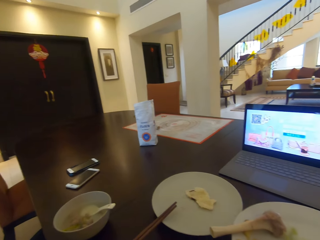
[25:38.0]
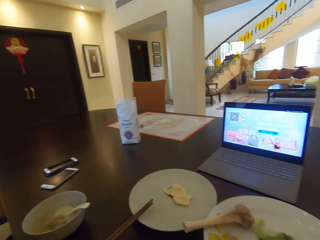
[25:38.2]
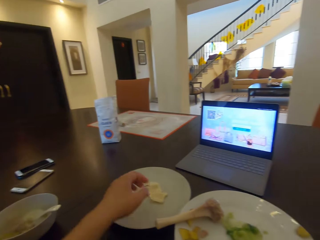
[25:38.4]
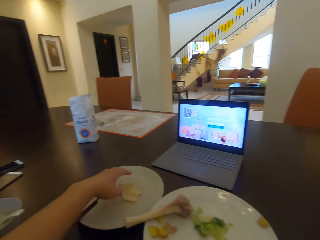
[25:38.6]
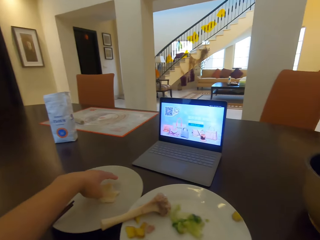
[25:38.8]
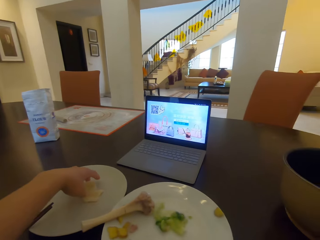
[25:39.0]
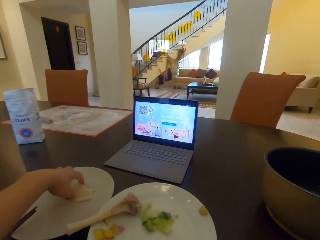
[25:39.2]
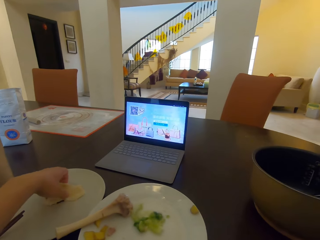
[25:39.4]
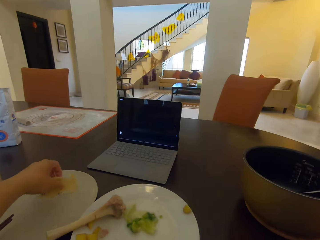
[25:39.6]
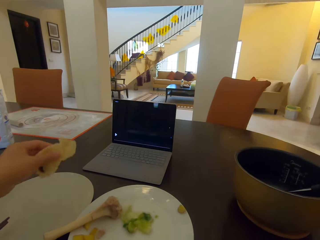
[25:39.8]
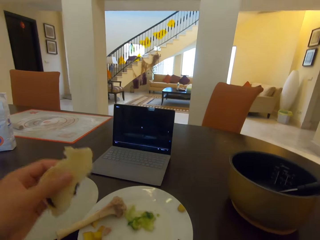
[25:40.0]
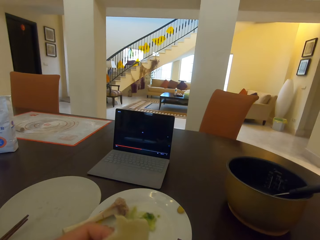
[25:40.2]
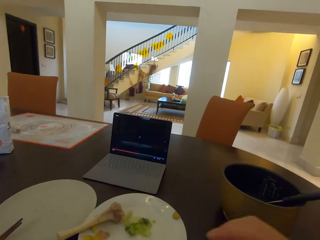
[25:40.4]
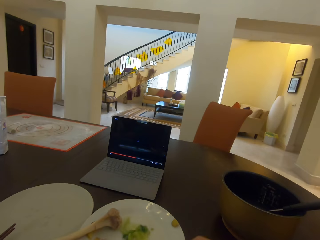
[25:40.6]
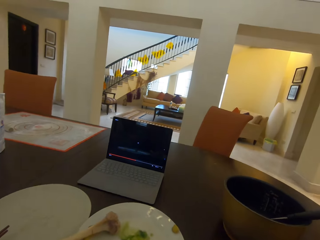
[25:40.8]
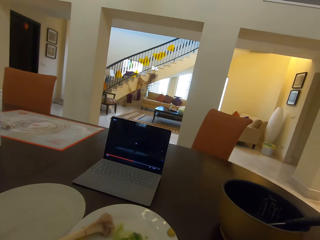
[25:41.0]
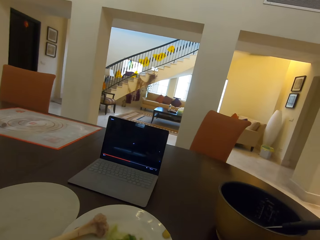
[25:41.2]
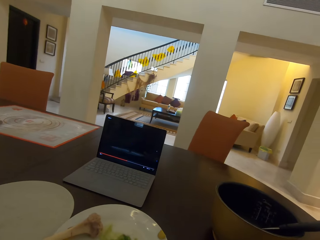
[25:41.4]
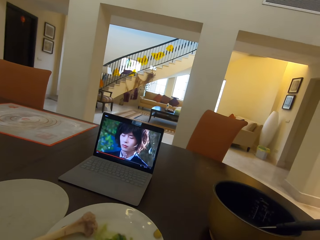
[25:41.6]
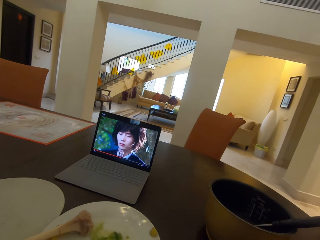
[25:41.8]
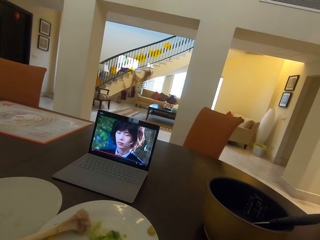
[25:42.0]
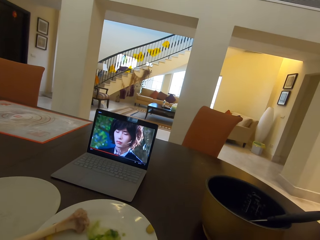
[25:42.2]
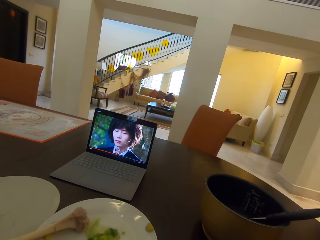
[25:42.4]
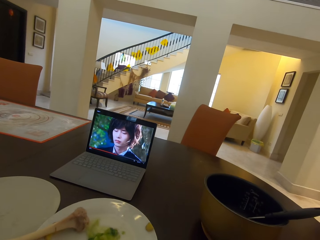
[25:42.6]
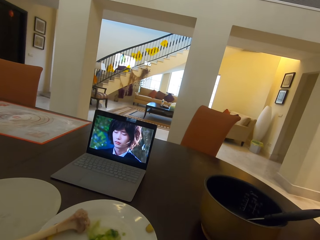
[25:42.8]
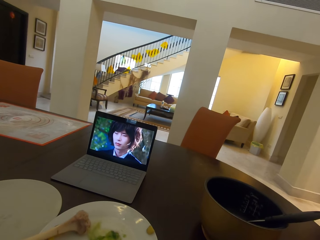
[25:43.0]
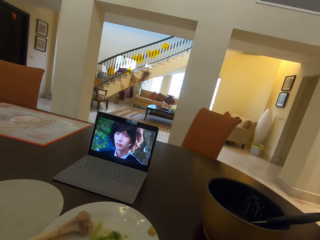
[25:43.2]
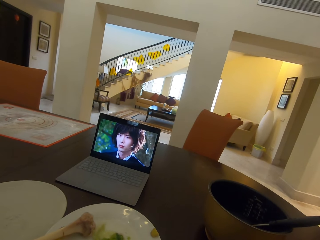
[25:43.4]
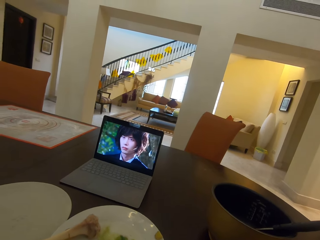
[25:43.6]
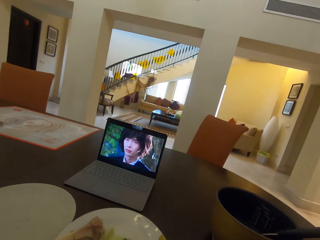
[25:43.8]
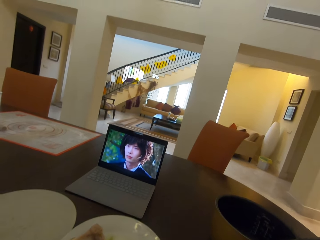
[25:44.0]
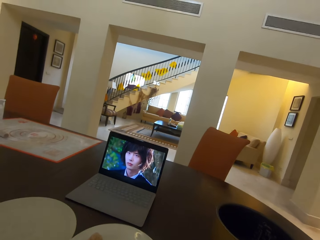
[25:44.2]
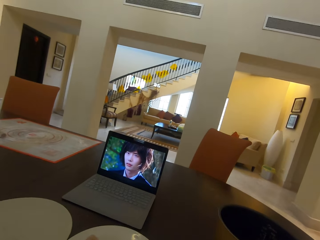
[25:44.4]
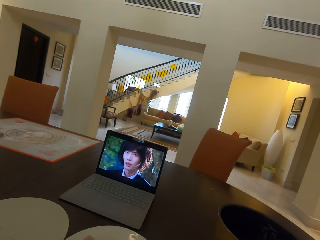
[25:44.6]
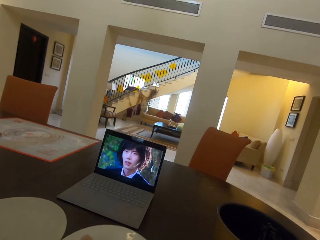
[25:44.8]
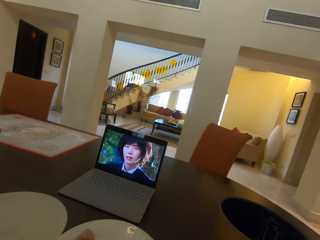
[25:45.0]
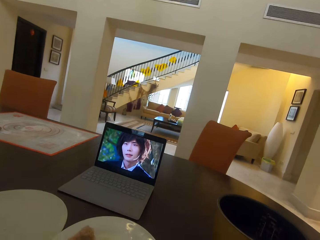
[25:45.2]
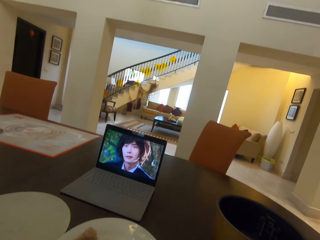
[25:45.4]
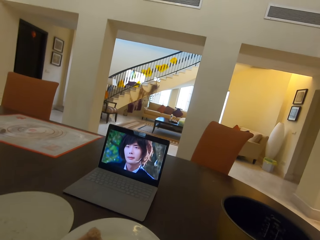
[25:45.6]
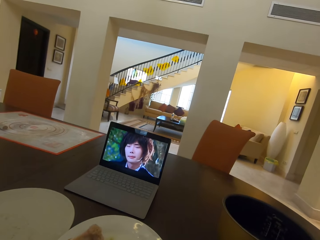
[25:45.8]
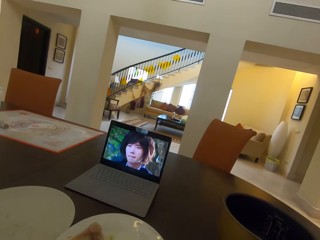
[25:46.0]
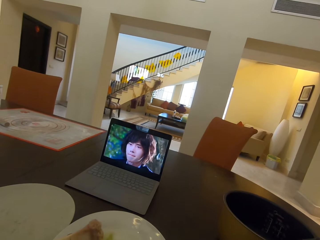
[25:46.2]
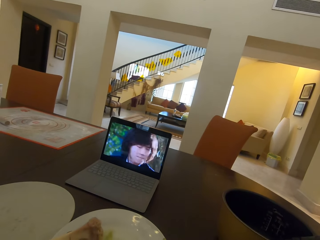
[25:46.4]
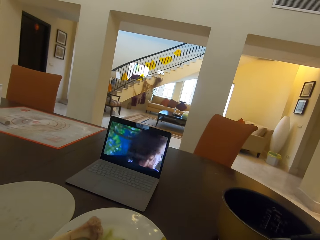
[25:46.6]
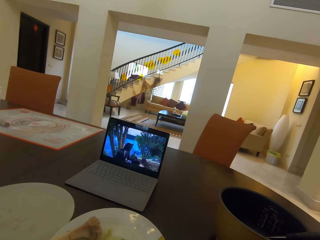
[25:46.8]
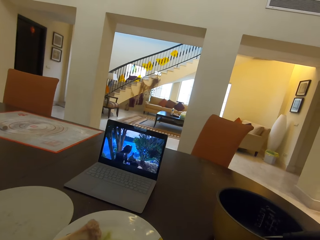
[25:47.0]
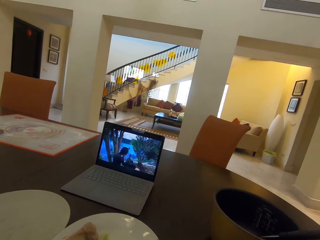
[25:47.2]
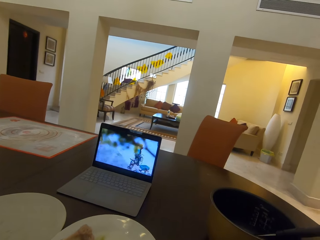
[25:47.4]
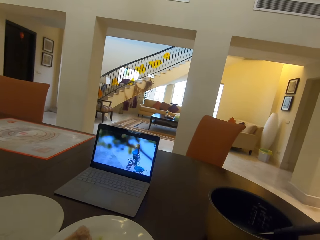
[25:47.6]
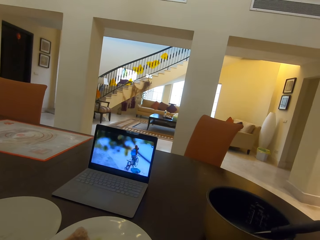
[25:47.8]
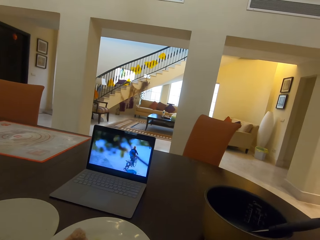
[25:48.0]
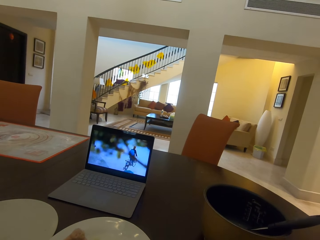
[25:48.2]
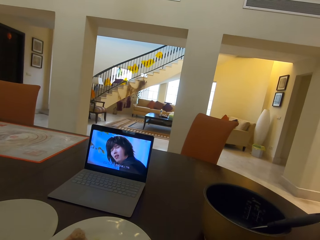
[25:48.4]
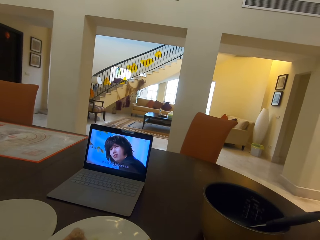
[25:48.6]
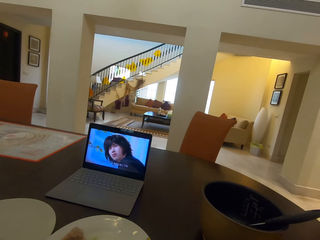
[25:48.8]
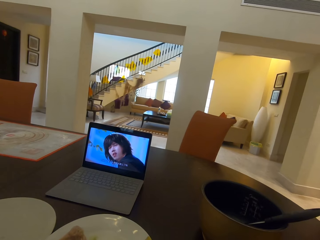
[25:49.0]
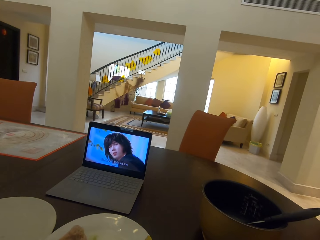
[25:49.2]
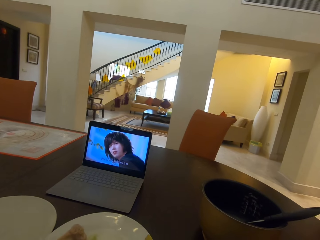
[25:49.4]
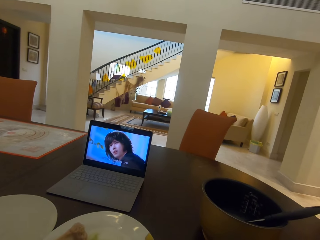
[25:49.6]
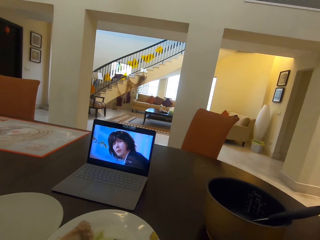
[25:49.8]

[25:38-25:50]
The camera wearer looks around. They pick a chapati from the plate. They eat the chapati. They watch a movie on a laptop.

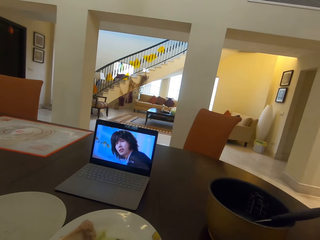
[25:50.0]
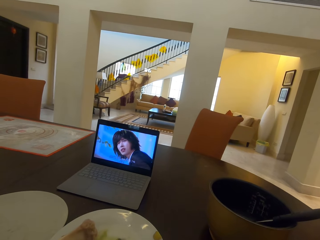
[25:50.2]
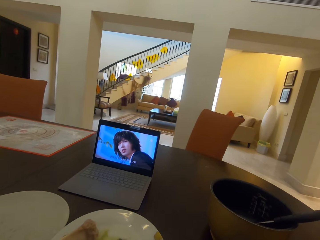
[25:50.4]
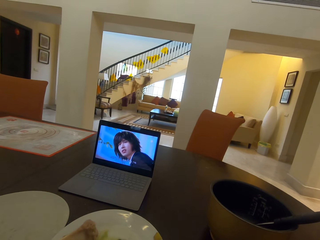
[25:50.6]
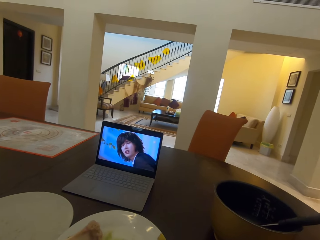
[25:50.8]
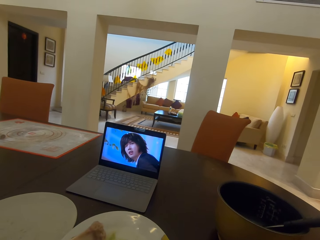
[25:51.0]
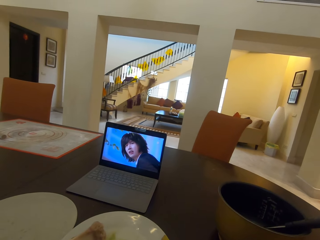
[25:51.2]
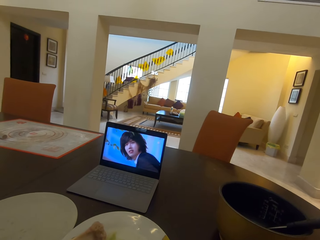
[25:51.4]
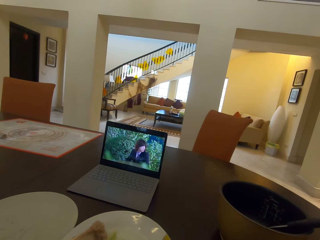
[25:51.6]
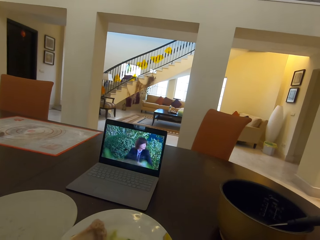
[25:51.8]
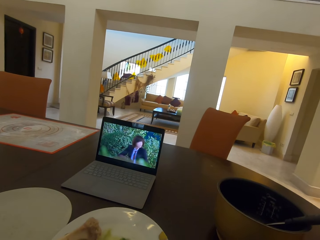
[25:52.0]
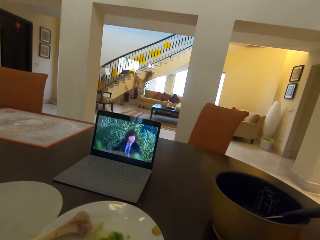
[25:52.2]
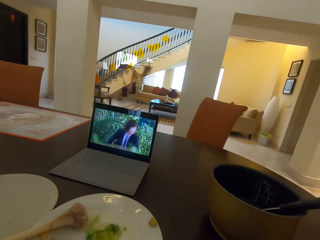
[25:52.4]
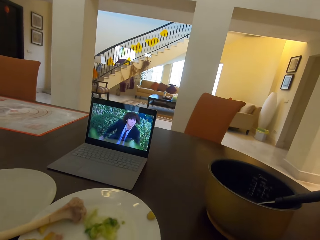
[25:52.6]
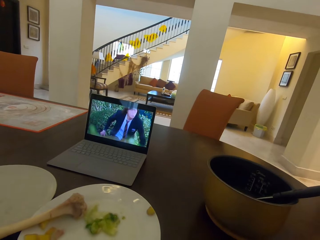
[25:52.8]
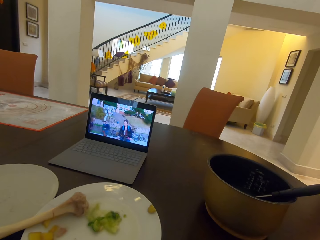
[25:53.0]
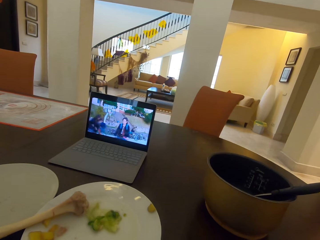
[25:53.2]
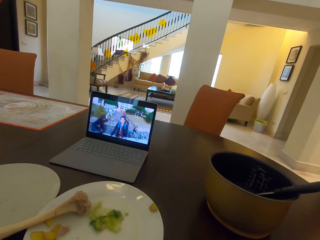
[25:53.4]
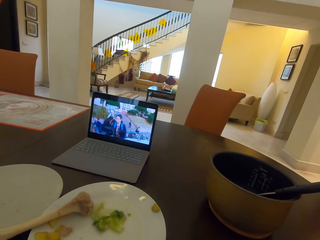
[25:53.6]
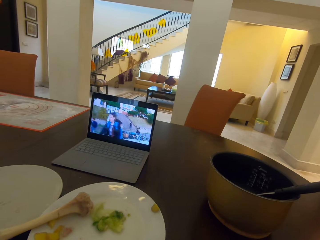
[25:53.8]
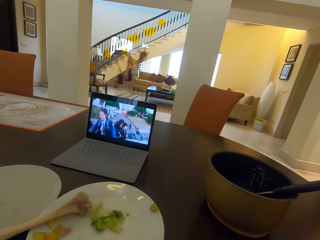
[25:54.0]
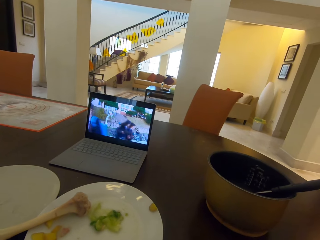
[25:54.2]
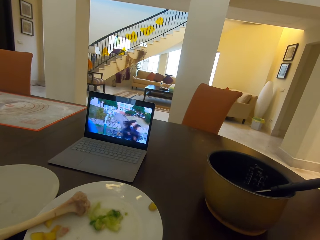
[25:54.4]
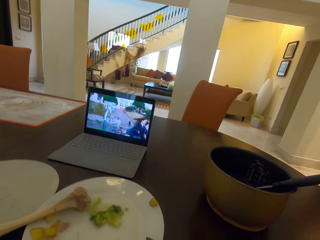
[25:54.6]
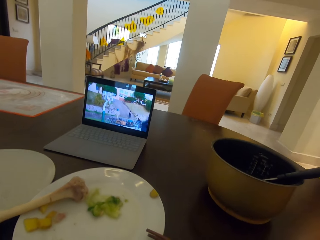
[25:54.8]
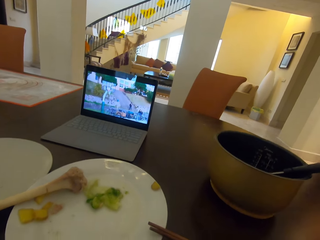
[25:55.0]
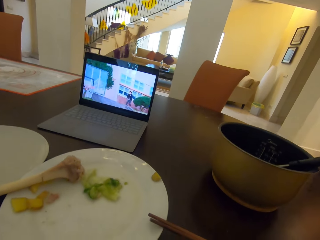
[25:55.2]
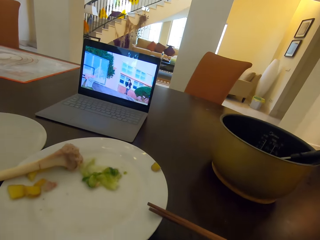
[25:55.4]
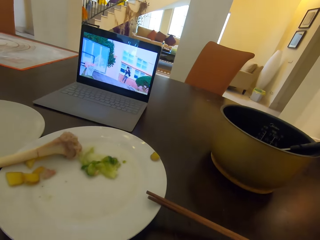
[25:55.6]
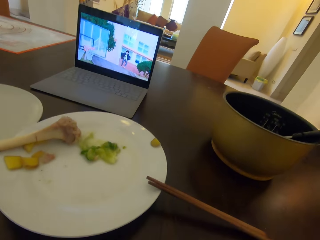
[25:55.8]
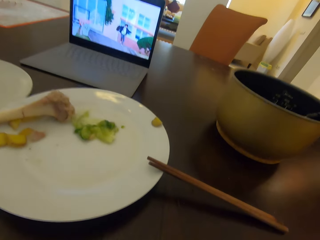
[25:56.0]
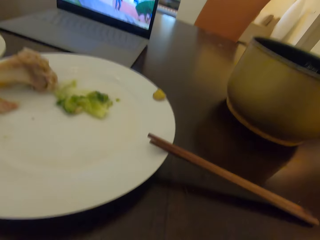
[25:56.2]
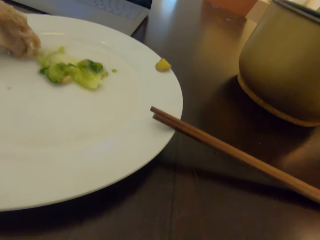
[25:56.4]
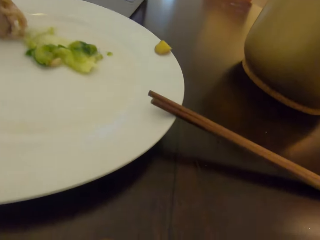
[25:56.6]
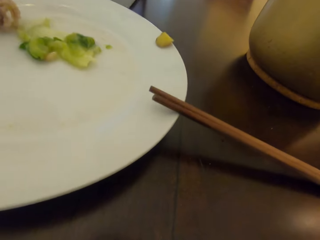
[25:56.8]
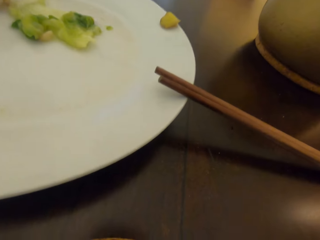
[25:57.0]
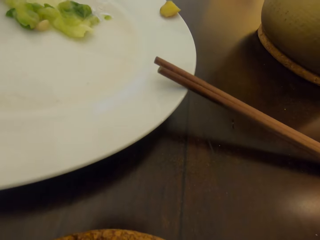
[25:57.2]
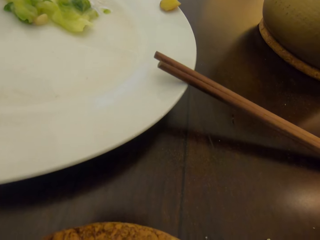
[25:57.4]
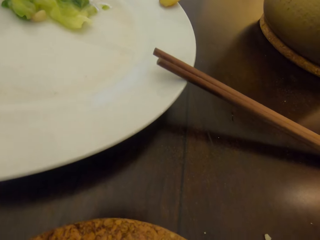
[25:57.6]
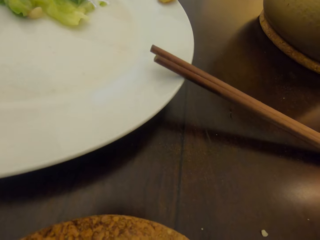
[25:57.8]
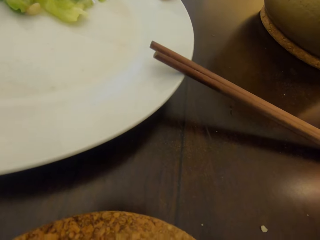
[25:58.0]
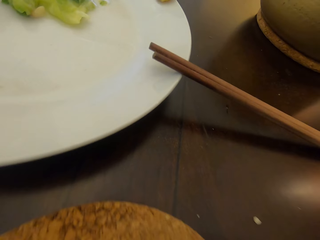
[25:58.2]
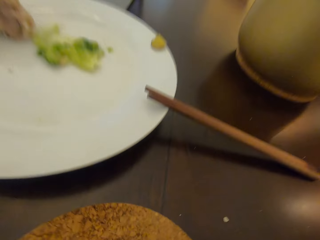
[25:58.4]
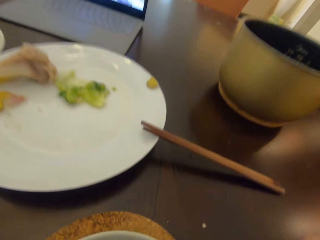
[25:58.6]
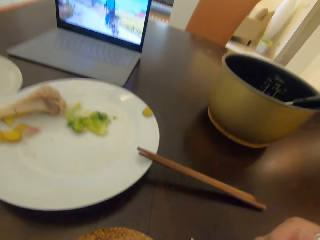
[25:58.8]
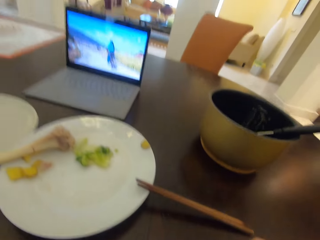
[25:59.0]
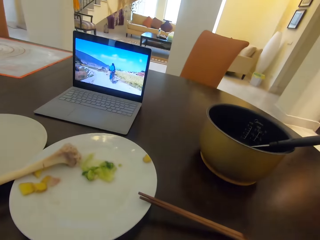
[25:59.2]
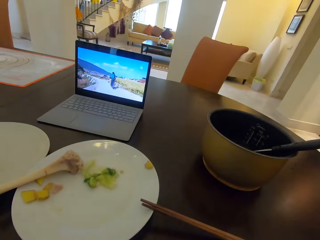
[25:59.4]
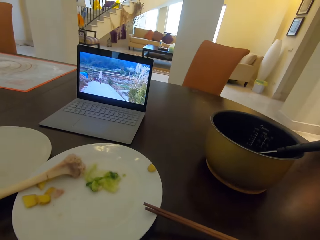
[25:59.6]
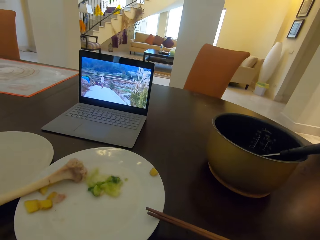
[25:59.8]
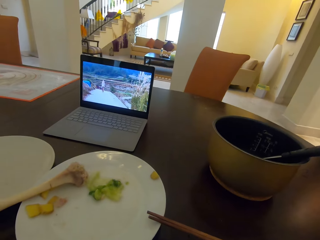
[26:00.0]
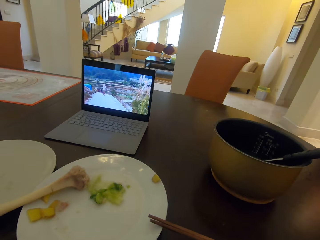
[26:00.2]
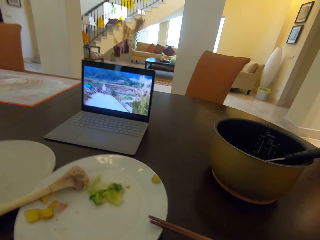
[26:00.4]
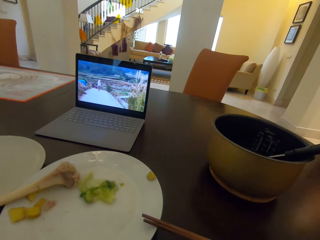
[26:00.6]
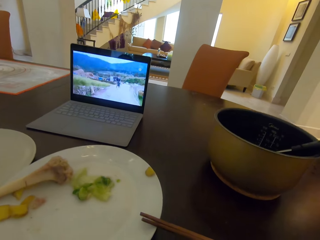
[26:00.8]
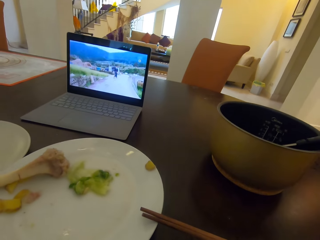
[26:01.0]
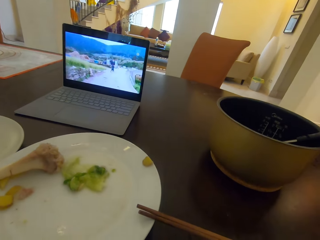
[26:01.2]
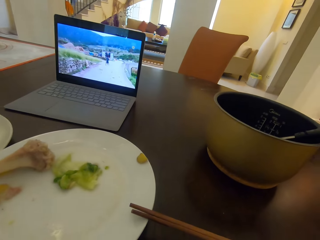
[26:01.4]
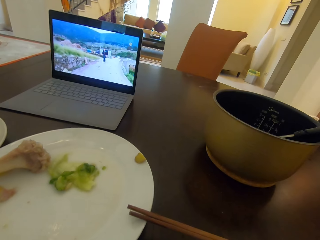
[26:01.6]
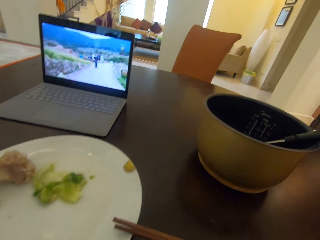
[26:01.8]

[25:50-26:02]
The camera wearer looks at the plate. They watch a movie on a laptop.
